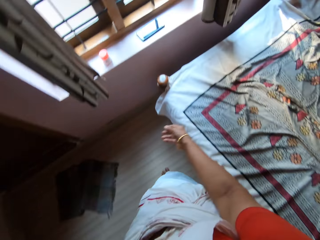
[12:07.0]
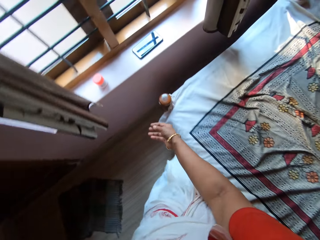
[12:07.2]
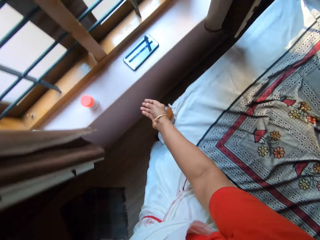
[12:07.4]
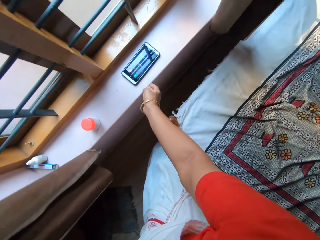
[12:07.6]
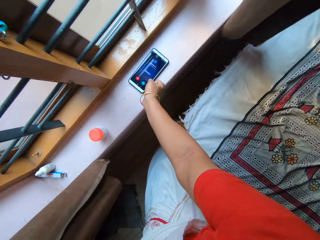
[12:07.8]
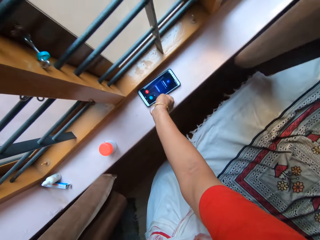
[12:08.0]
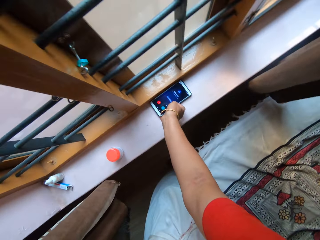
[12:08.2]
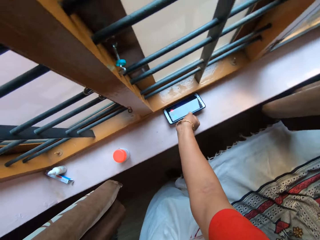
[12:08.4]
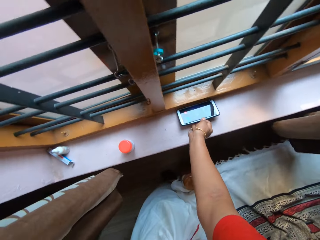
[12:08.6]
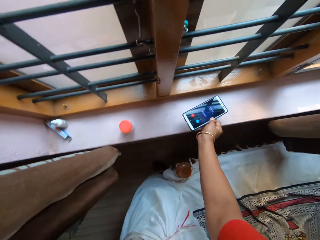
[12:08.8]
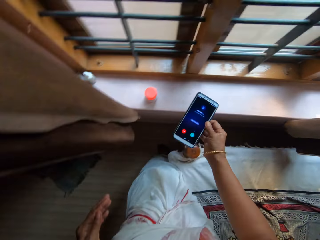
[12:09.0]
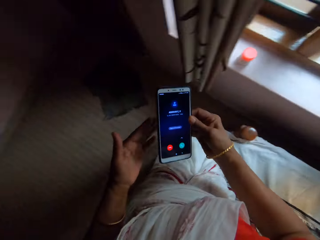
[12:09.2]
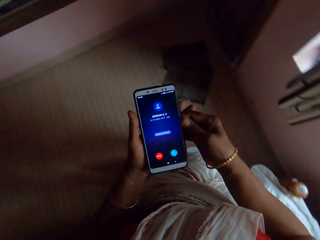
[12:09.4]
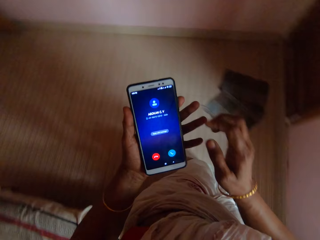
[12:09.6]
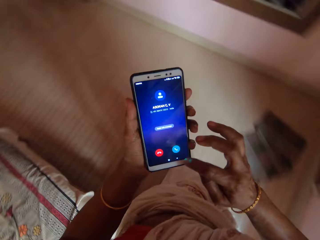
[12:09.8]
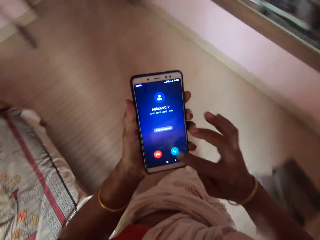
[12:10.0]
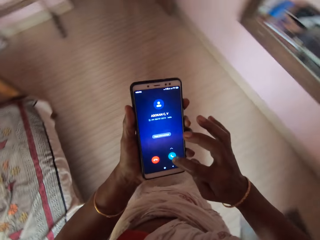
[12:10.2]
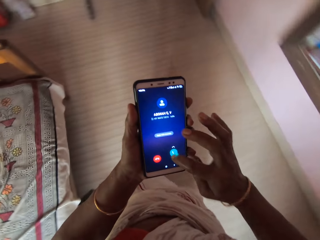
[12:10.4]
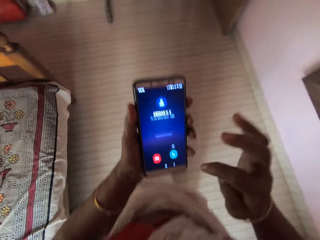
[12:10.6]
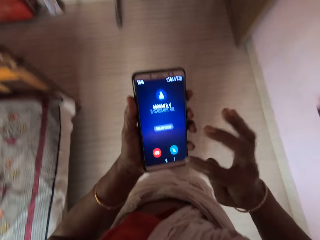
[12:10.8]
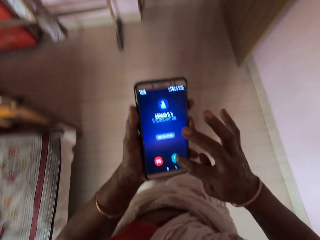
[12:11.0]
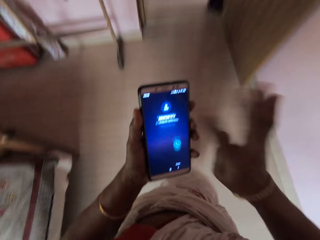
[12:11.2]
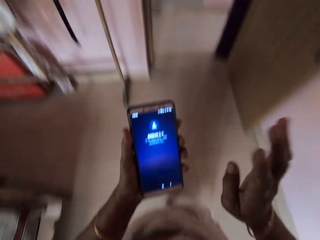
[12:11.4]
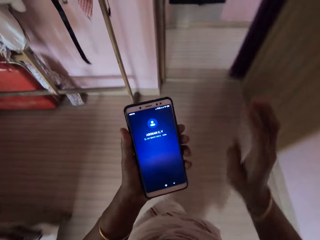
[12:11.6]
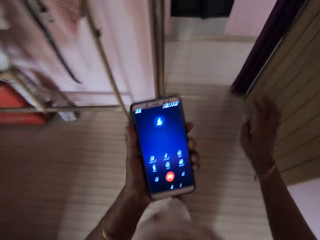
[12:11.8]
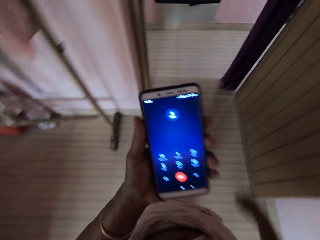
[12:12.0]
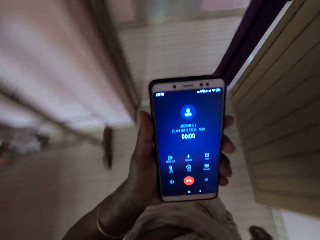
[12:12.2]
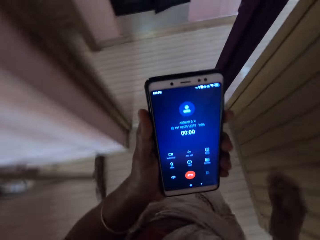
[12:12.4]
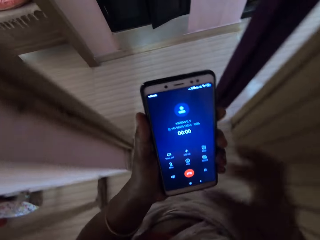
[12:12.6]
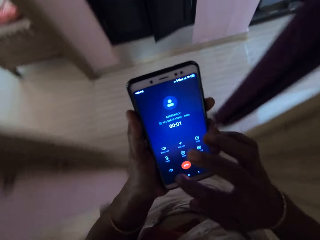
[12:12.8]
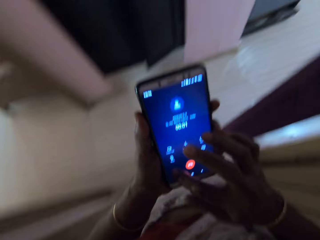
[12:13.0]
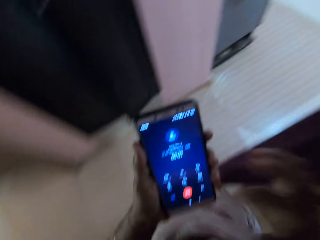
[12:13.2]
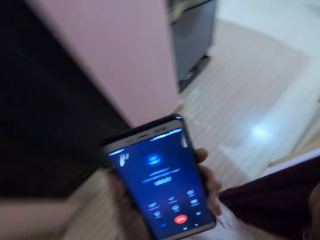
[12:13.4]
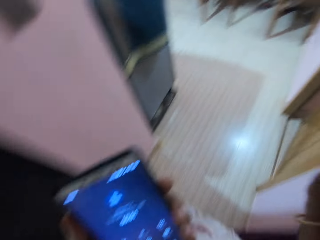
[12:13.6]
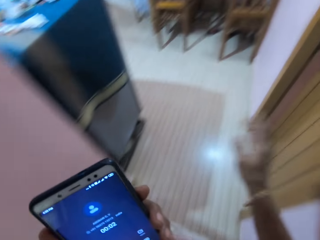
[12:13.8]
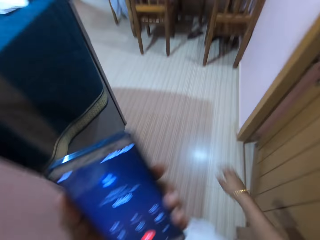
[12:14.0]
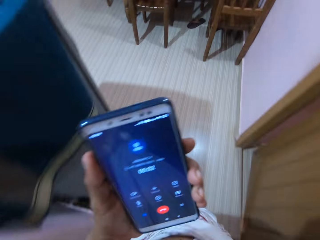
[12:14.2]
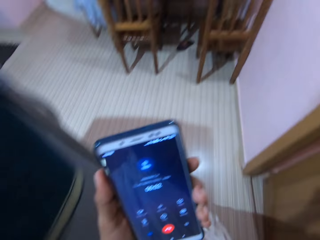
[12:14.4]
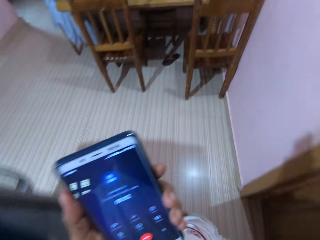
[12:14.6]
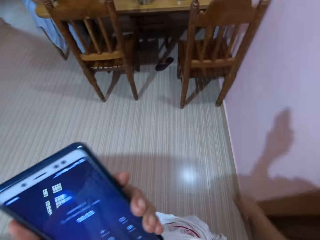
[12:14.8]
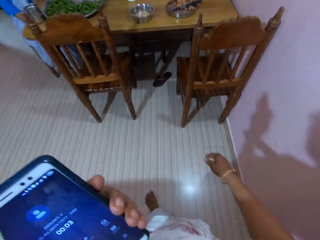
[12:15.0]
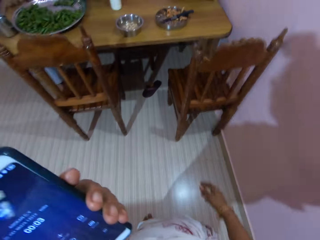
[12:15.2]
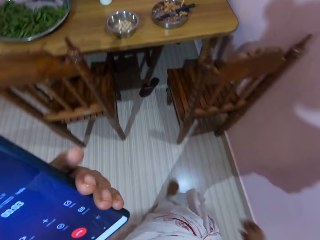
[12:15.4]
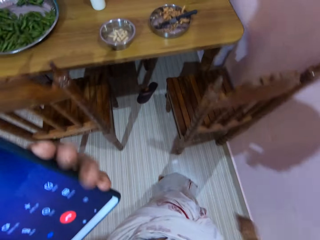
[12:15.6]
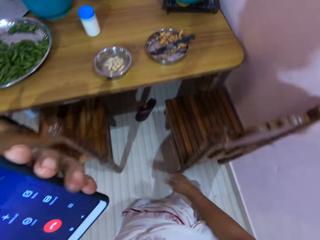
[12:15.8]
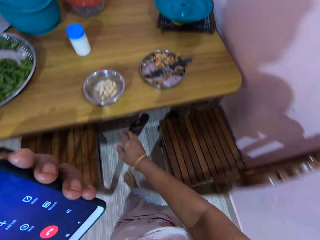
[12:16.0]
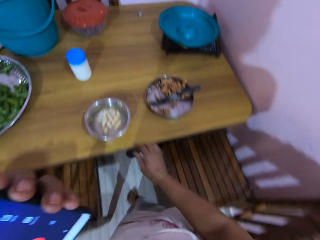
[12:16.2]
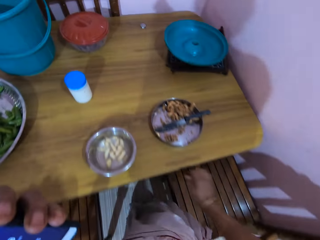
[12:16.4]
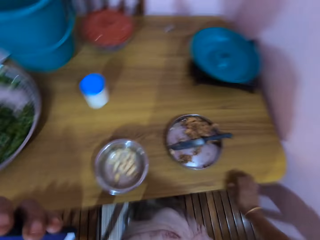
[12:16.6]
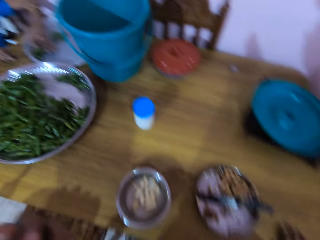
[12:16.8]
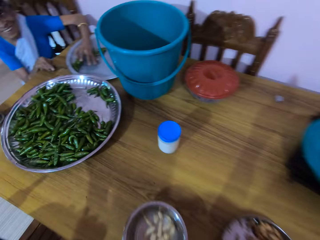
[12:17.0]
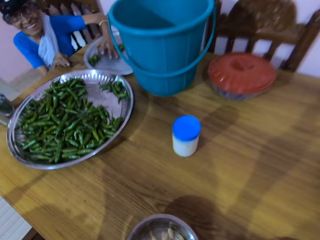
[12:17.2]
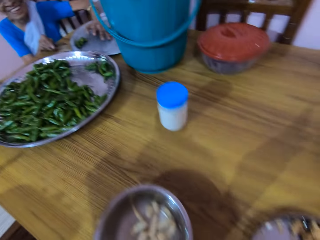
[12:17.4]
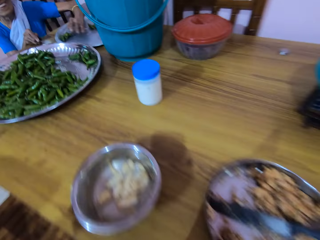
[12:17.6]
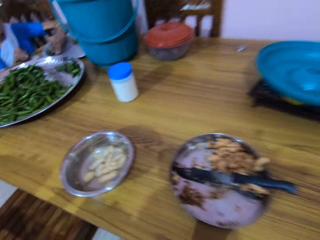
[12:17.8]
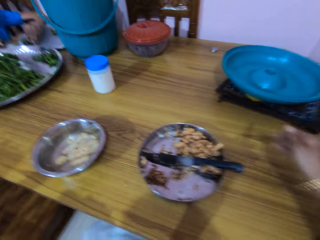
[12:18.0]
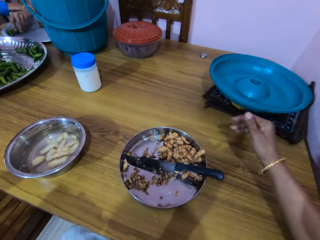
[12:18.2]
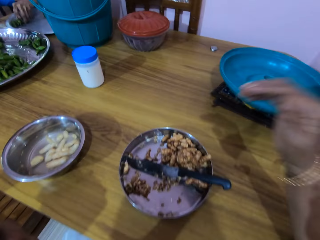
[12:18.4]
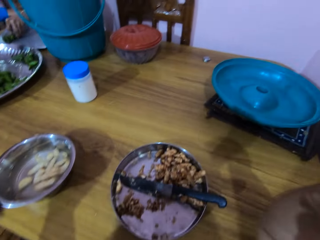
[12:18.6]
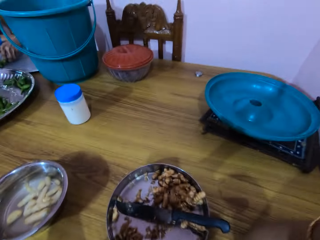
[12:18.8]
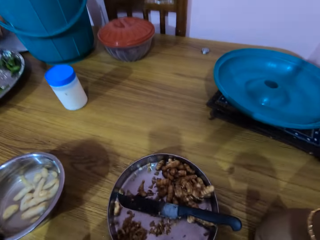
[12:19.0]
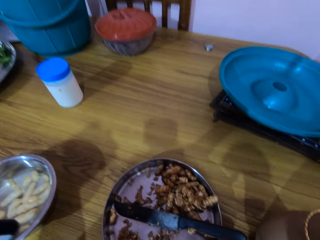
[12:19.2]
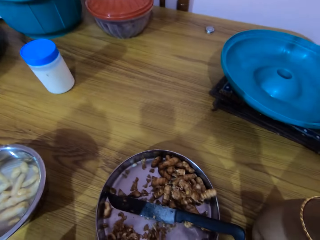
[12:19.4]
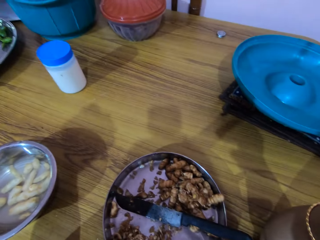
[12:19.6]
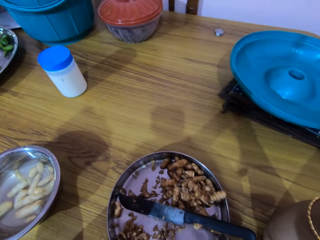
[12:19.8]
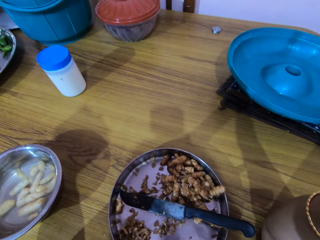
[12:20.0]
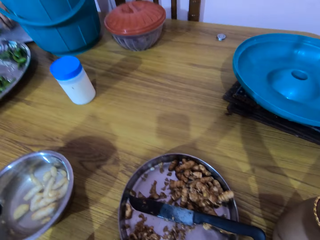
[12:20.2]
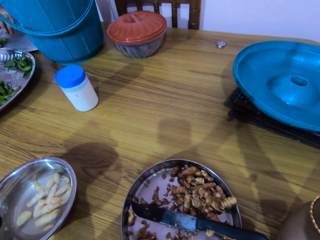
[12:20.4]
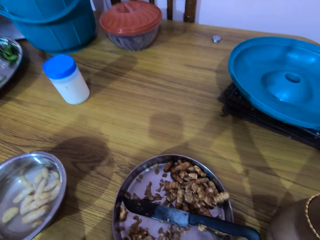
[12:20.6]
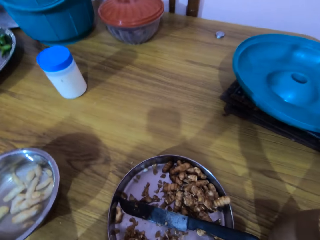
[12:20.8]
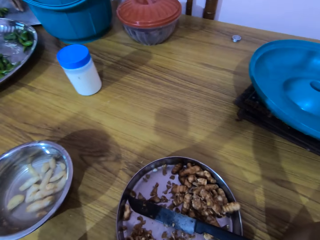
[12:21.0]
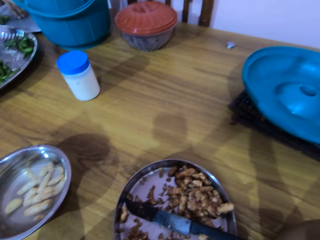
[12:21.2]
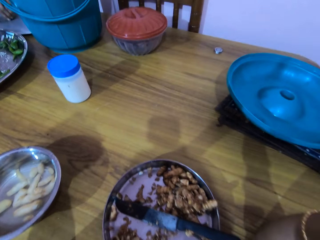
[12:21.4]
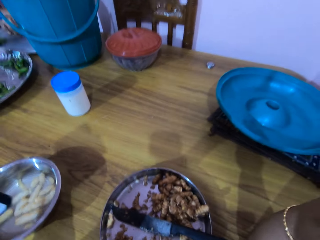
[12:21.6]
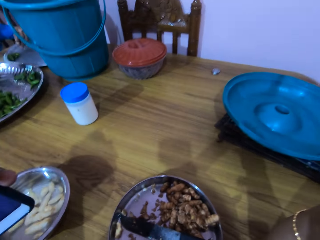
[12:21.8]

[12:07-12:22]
The camera wearer picks a phone from a window deck with her right hand. She passes the phone from her right hand to her left hand. She operates the phone with her right hand. She receives a call. She converses on the phone. She operates the phone with her right hand. She sits on the chair. She converses through the phone.

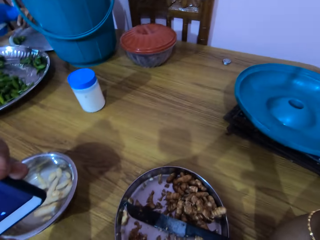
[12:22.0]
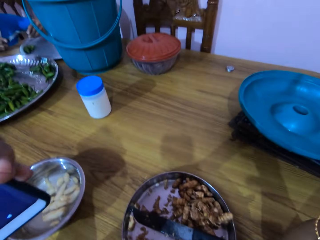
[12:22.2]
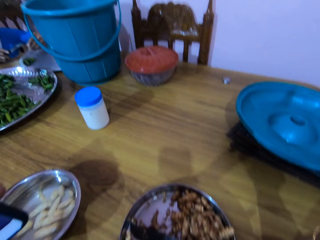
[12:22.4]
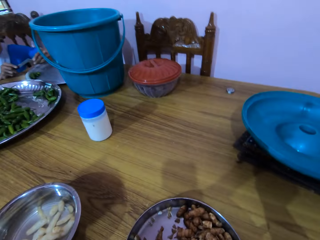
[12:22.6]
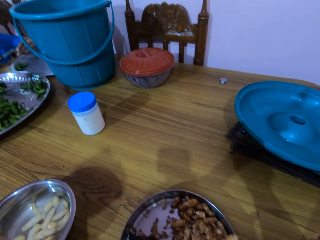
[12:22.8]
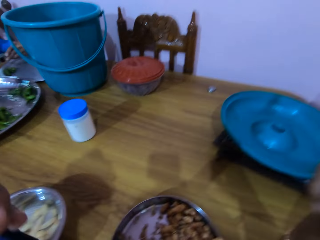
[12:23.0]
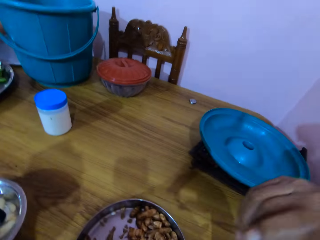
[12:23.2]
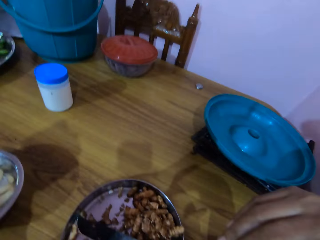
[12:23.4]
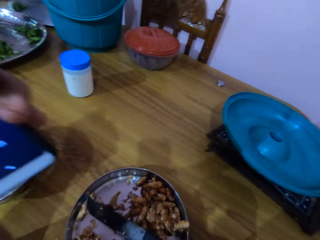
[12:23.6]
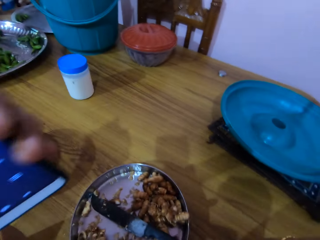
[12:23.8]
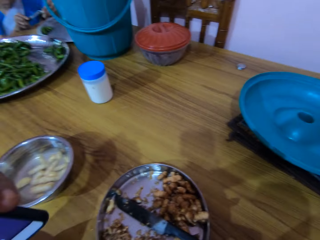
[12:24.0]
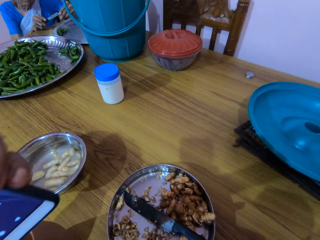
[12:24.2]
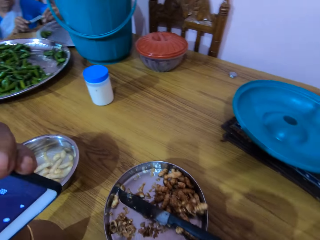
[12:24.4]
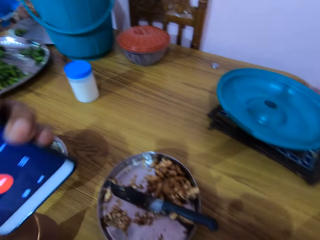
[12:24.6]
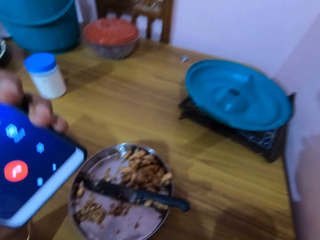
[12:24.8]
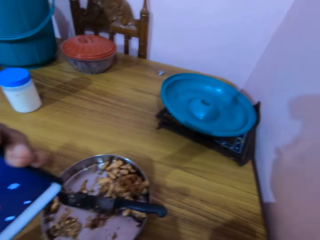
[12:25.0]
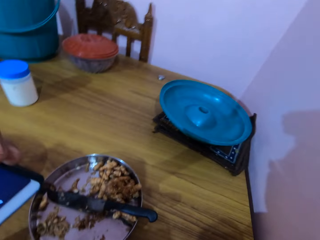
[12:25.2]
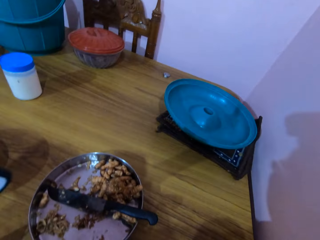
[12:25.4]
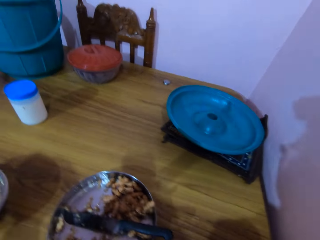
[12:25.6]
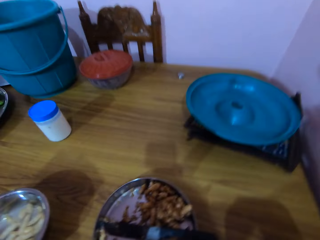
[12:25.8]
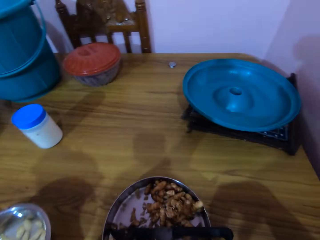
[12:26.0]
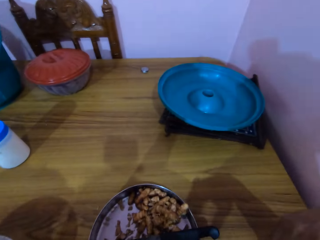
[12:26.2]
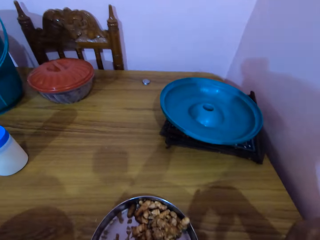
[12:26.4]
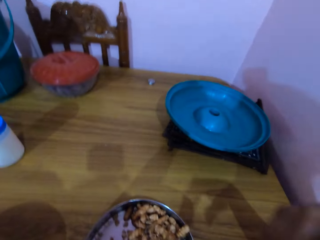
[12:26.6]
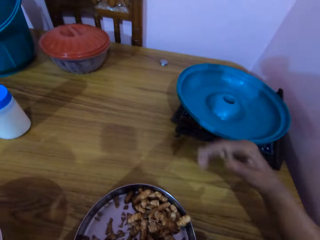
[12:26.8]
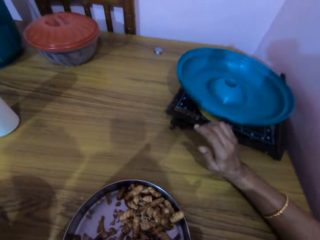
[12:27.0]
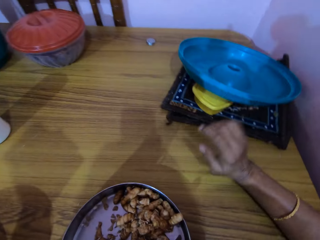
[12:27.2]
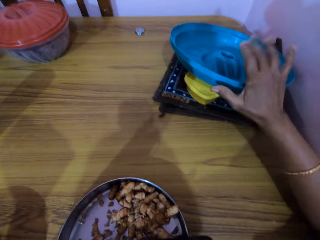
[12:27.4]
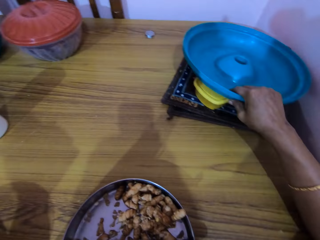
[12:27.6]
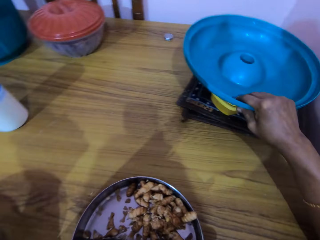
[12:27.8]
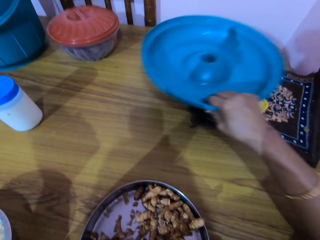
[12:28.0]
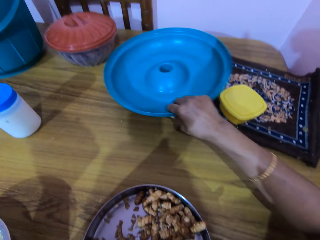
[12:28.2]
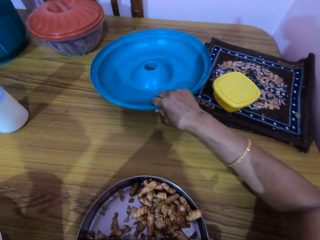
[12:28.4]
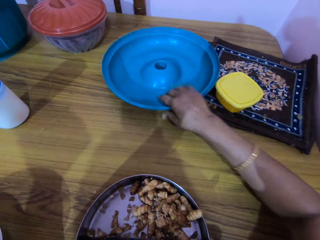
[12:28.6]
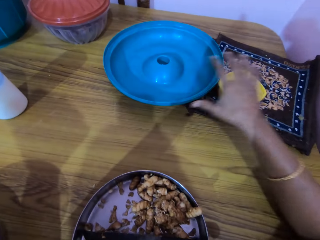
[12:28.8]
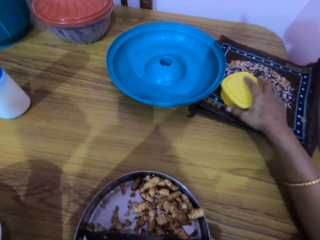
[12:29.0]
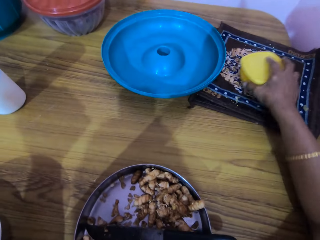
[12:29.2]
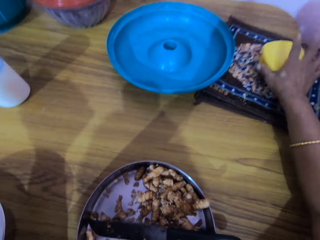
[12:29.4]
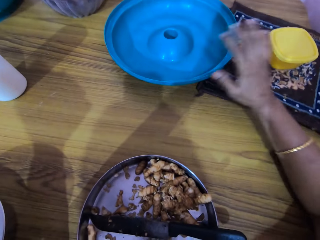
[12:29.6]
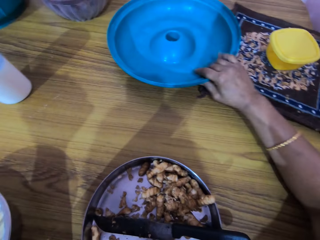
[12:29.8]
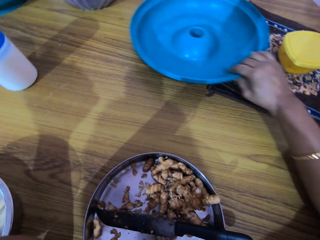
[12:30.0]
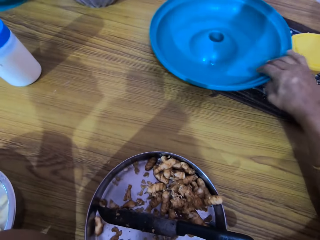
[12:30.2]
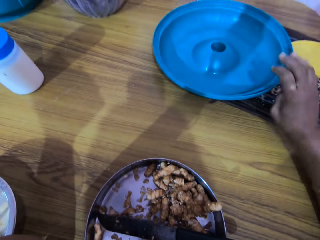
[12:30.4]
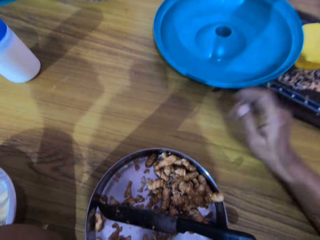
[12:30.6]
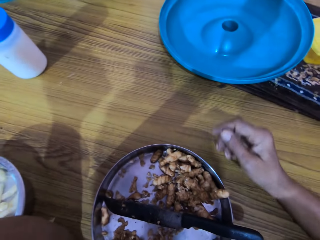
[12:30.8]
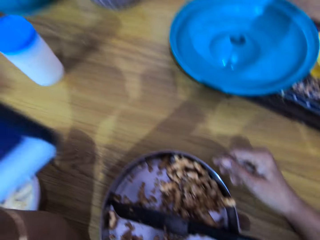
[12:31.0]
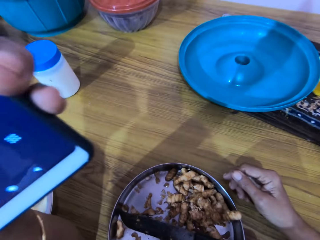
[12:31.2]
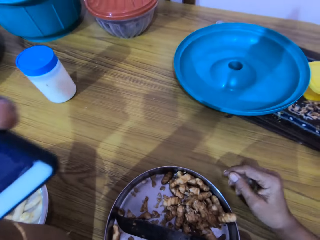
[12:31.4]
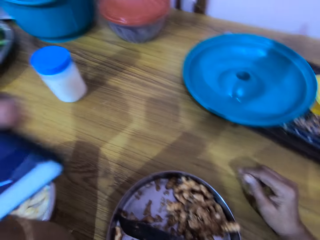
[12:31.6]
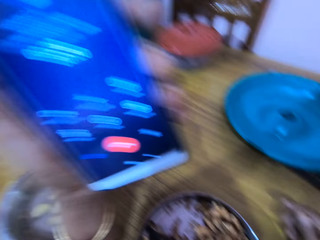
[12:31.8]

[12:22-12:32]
The camera wearer touches a plastic cover on the table with her right hand. She picks the plastic cover from the table with her right hand. She drops the plastic cover on the table with her right hand. She adjusts a plastic plate on the mat on the table with her right hand. She adjusts the plastic cover on the table with her right hand.
